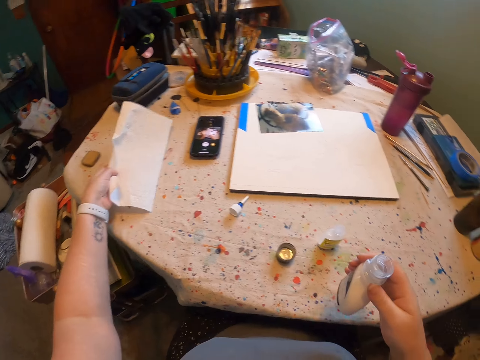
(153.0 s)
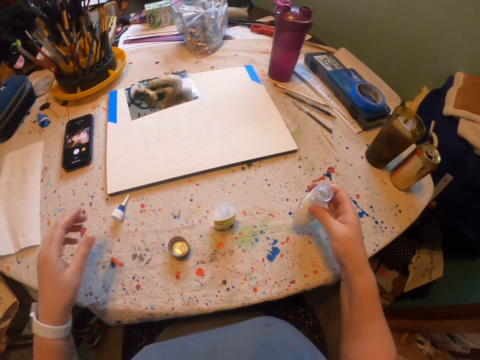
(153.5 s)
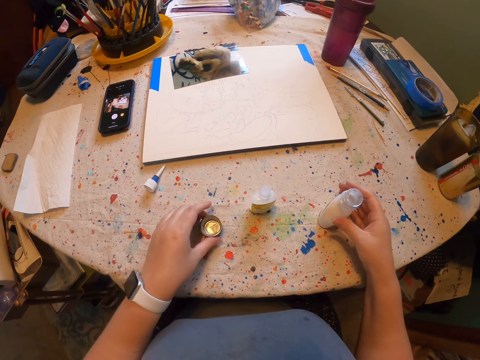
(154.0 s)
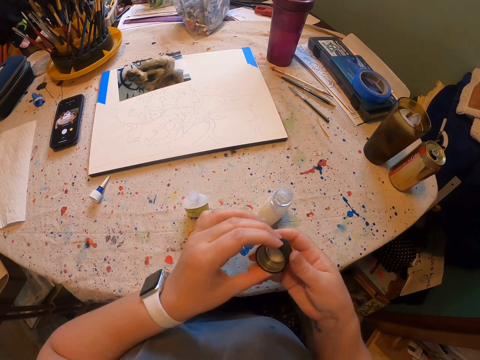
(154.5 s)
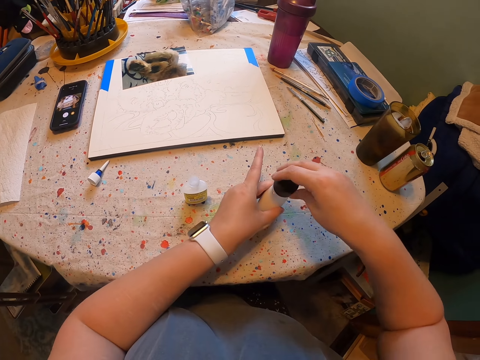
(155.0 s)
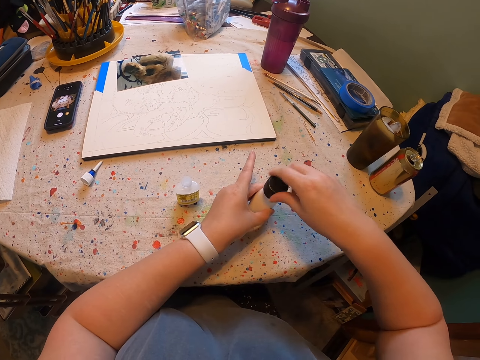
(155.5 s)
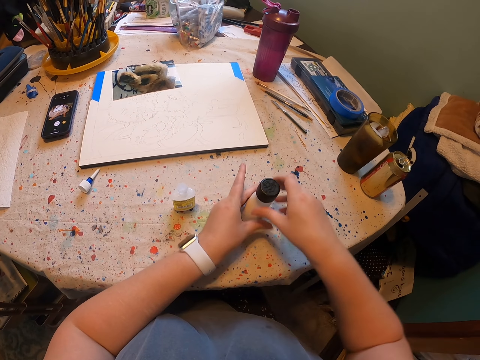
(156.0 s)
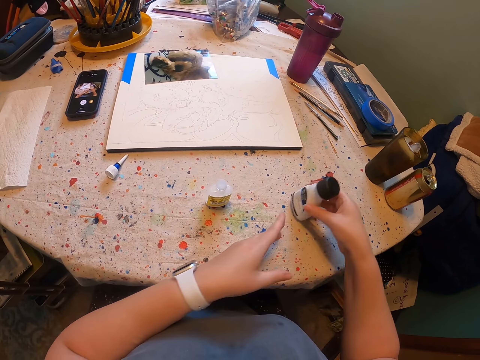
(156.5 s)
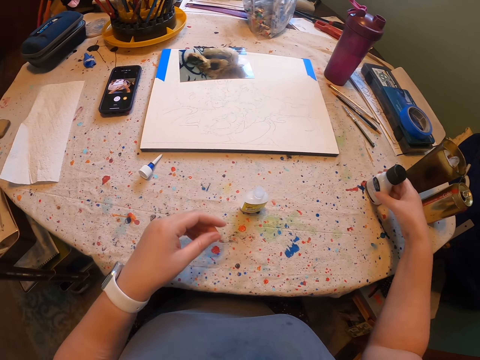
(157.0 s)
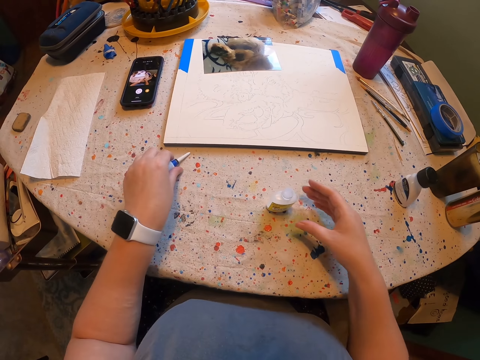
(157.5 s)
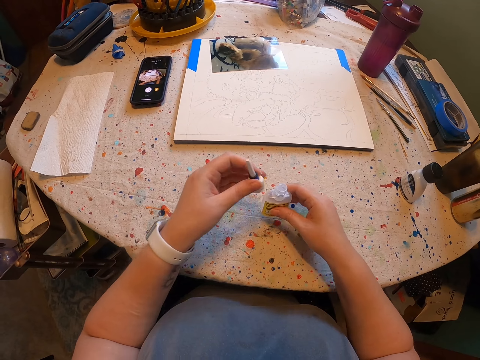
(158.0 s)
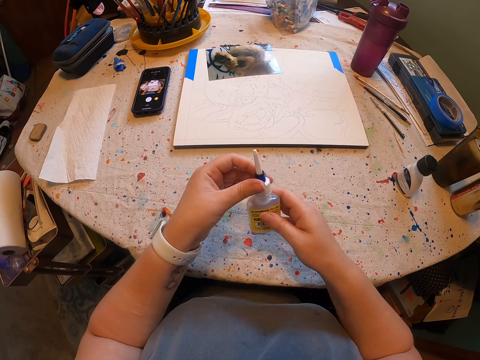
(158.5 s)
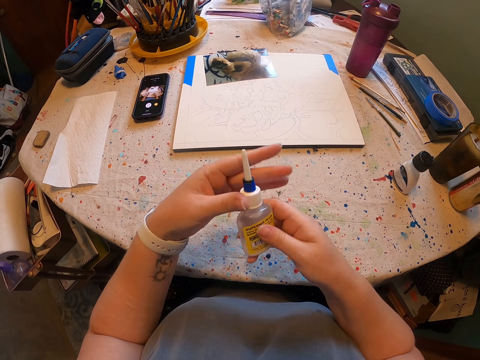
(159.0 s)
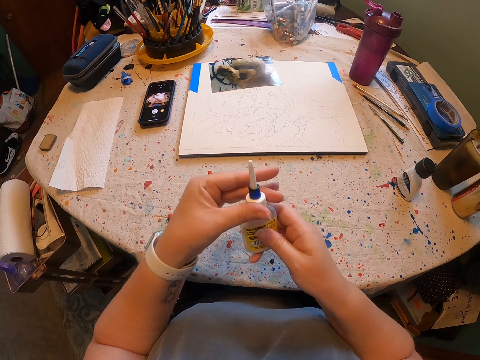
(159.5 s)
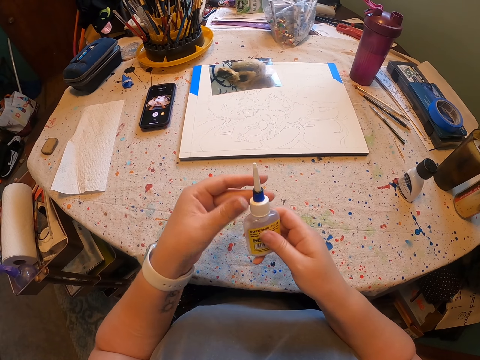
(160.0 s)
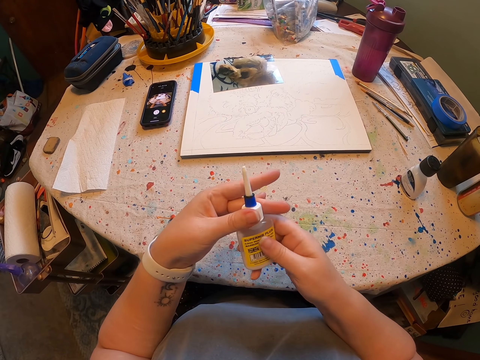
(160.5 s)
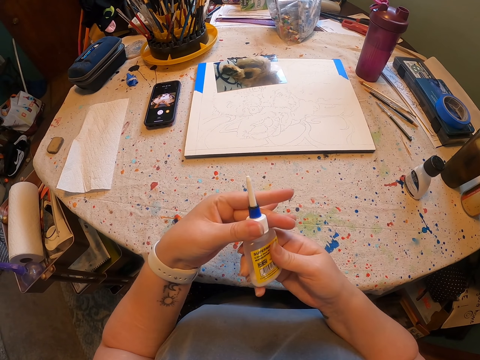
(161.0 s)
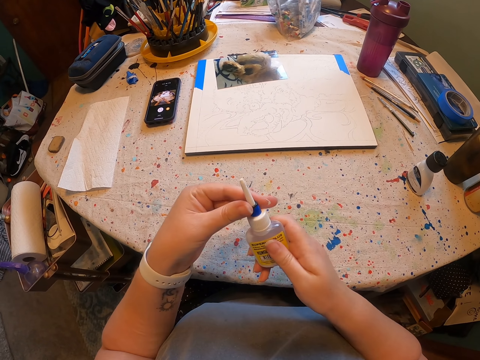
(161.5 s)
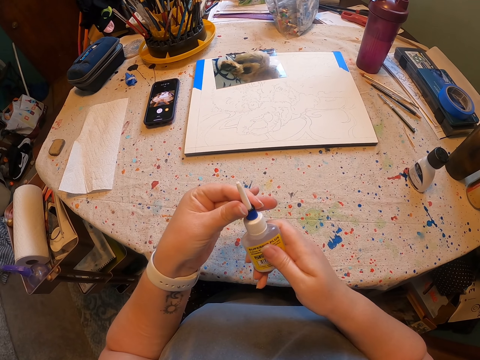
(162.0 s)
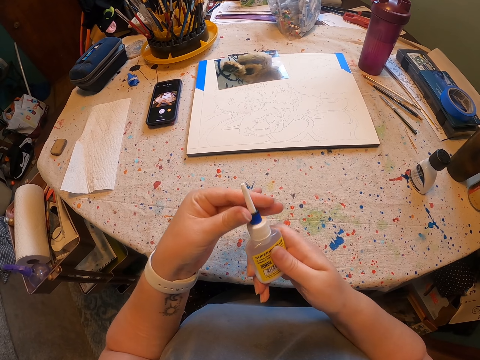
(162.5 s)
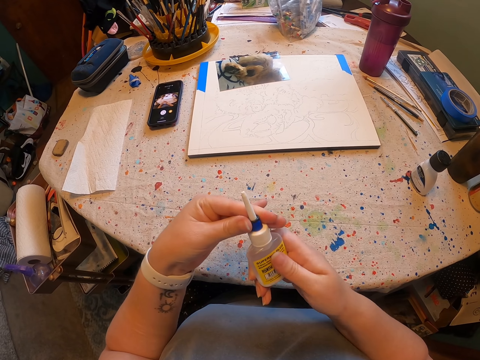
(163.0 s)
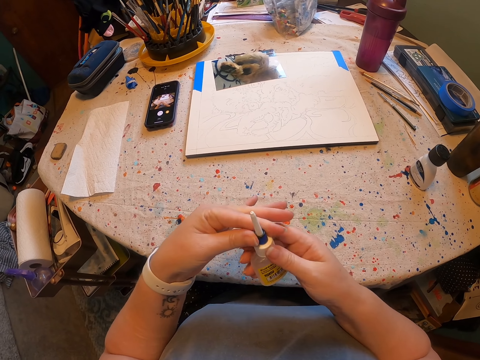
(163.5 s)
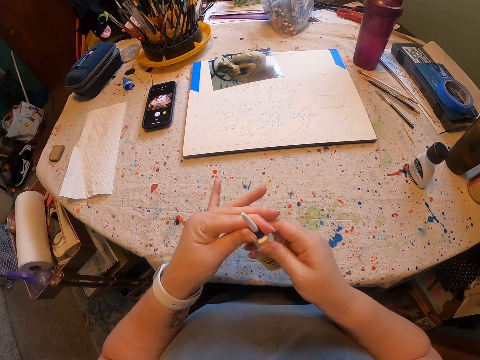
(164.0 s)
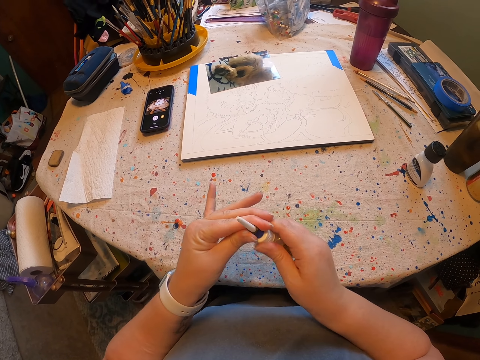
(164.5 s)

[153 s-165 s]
The camera wearer puts the paper on the table. They close a bottle with a cap. They close a bottle with a cap again.

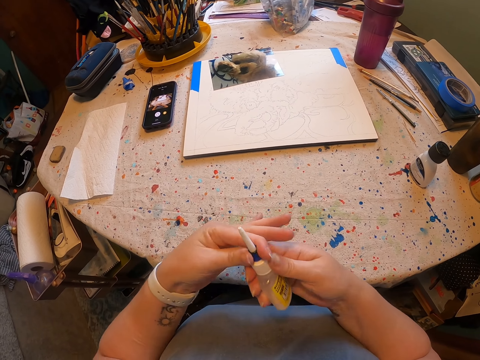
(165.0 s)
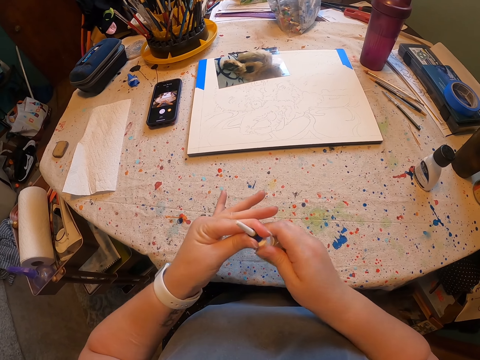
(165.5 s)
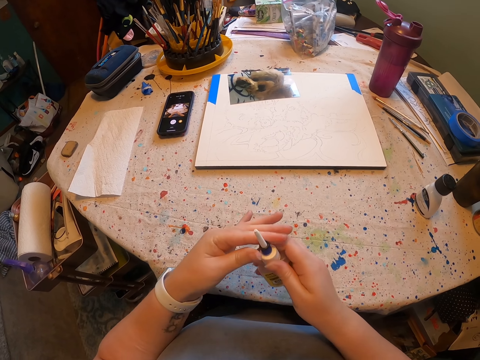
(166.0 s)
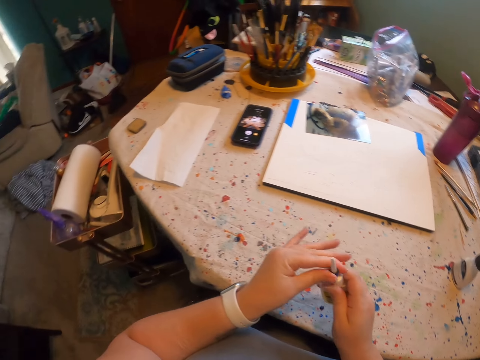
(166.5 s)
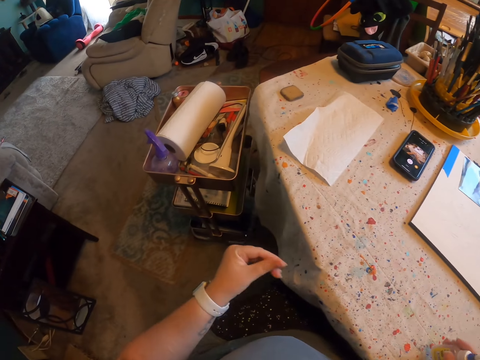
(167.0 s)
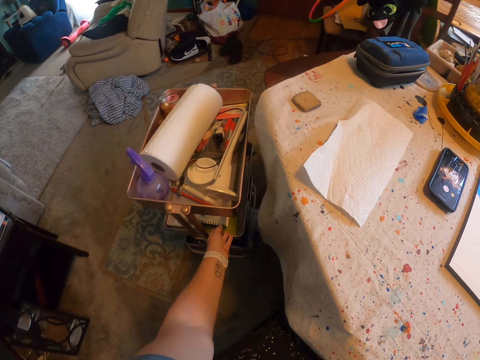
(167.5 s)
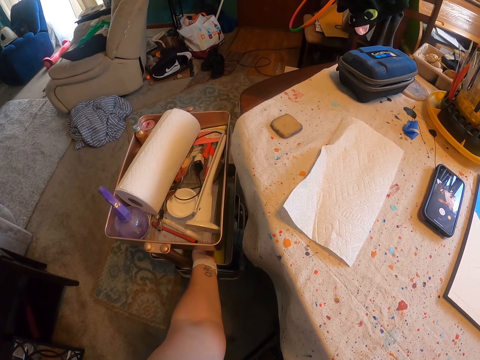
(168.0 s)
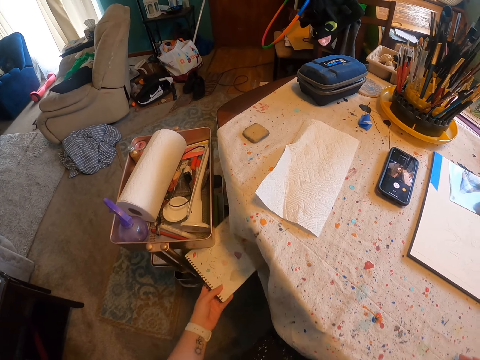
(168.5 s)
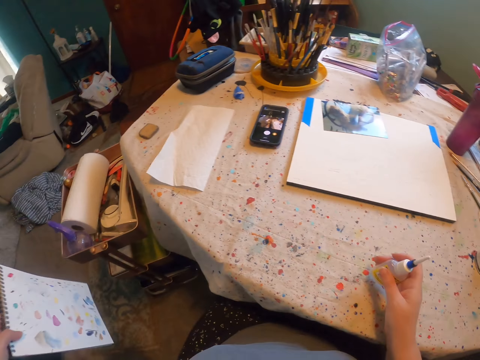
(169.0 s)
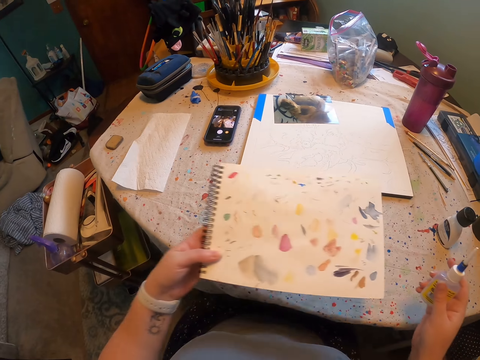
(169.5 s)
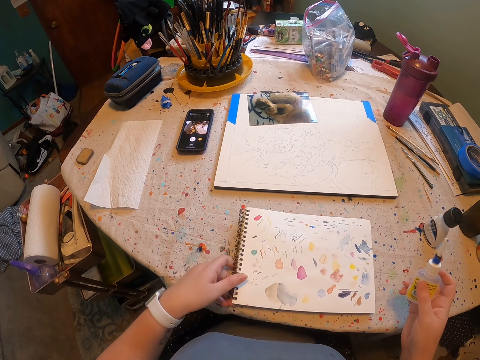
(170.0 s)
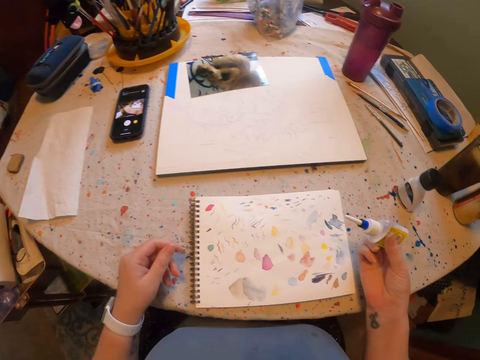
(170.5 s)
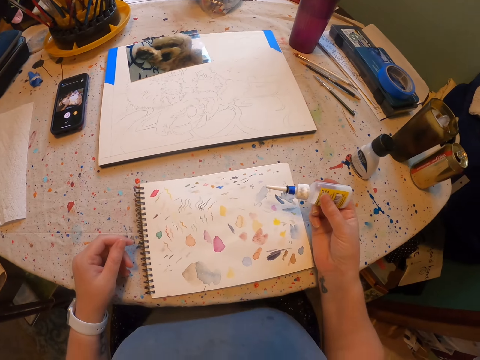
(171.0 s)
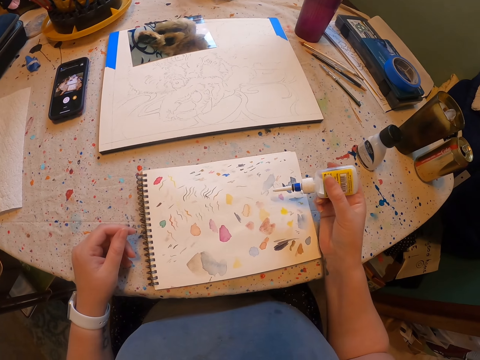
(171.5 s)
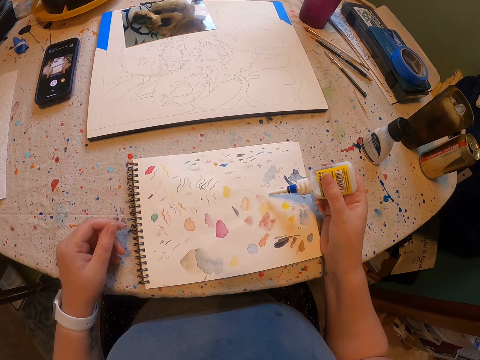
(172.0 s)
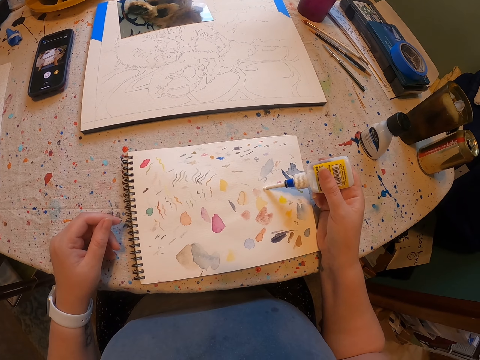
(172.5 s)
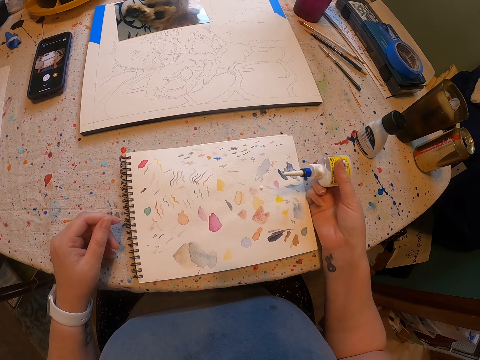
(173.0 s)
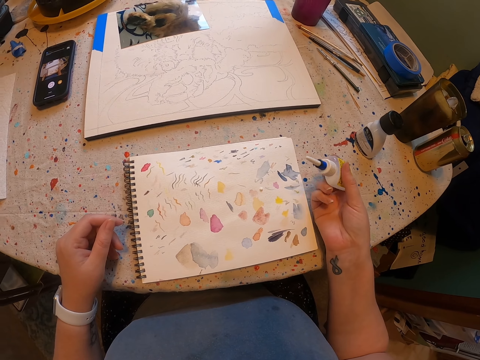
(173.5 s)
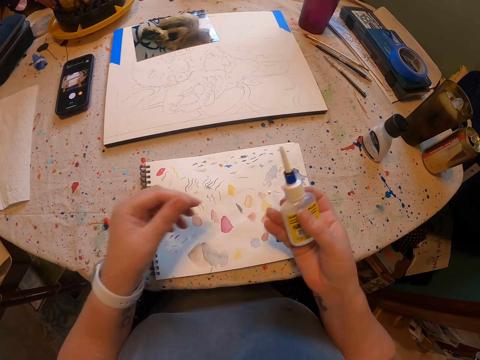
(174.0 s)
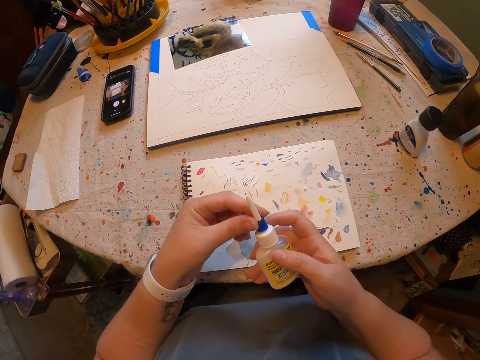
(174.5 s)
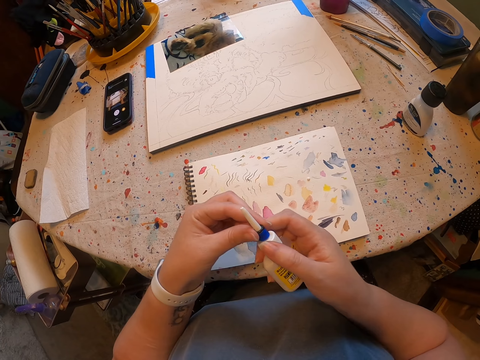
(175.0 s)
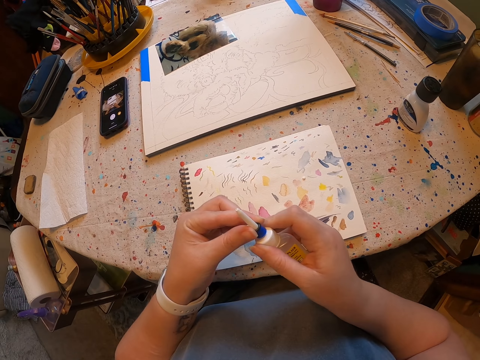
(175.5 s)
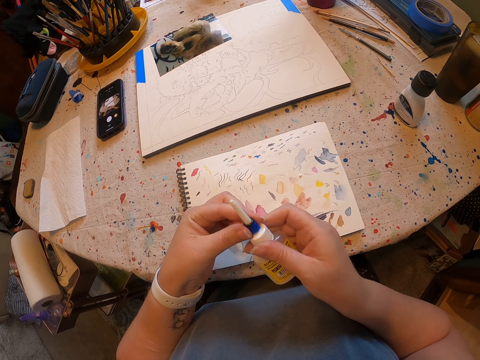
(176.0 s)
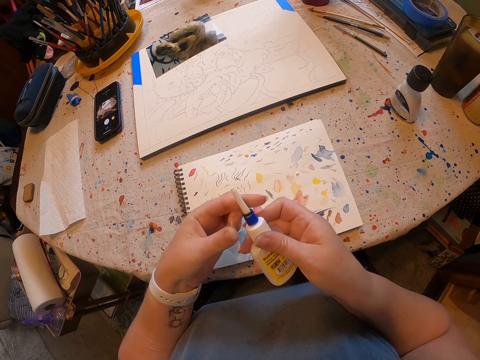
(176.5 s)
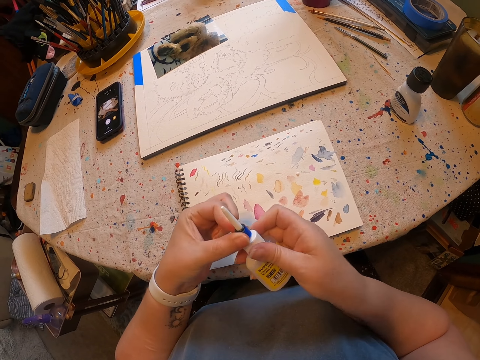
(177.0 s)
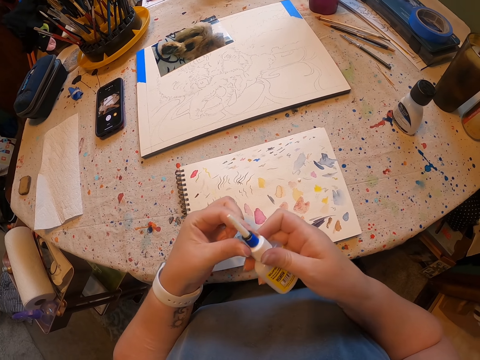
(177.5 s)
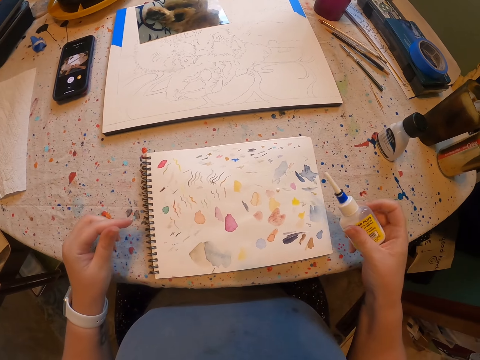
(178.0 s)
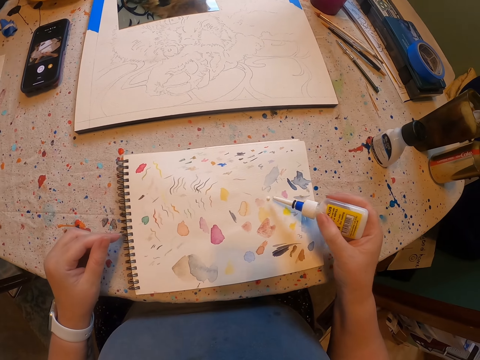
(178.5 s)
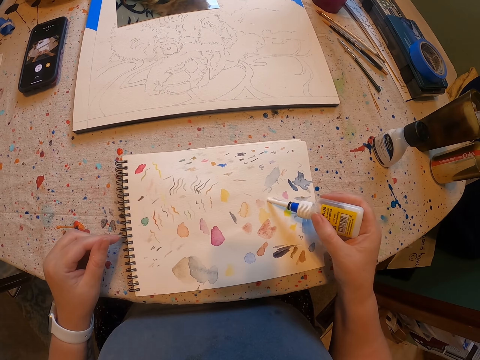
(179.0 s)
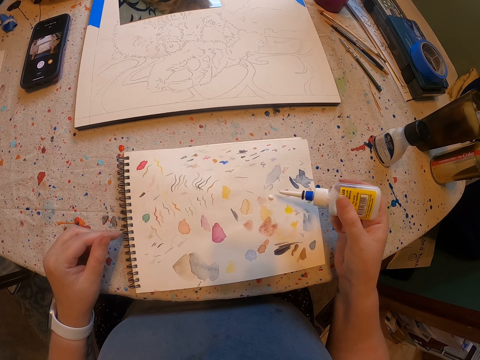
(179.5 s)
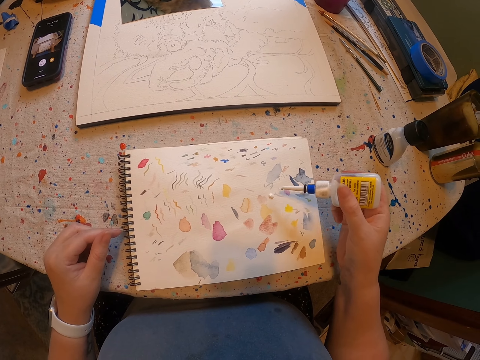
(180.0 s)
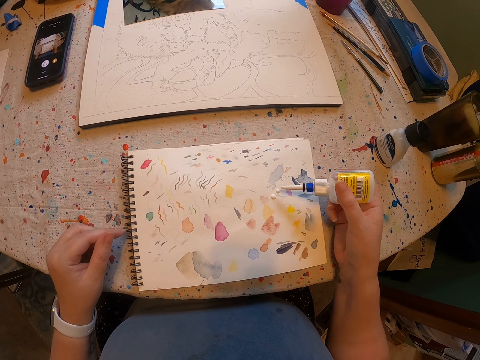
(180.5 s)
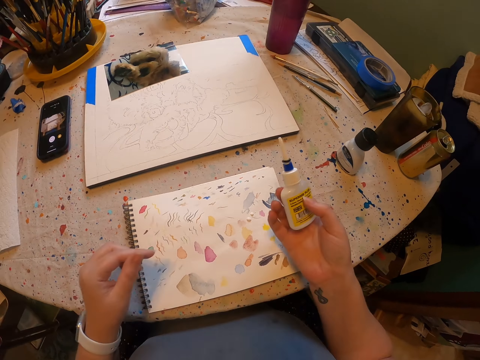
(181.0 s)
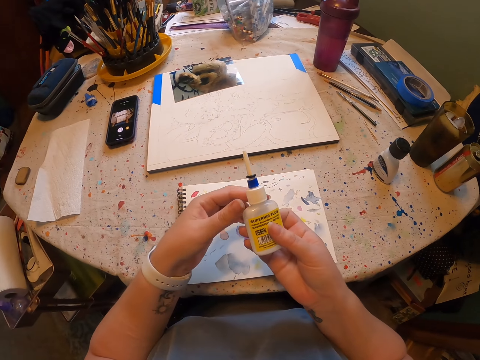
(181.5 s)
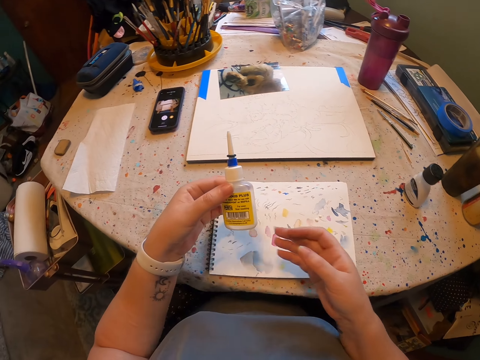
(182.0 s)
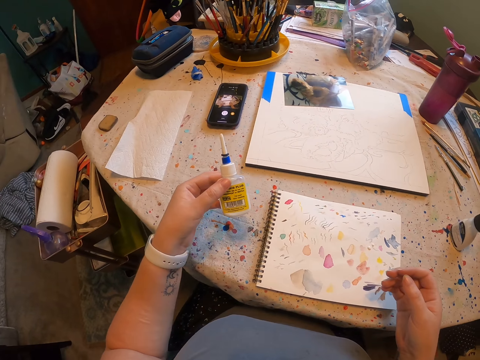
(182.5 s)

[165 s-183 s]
The camera wearer picks up a book. They put the book on the table. They pour color on the paper. They smear paint on the book. They smear paint on the book again.
